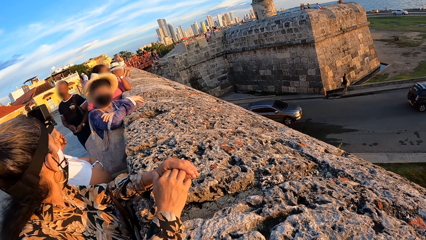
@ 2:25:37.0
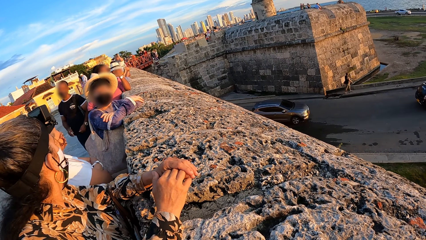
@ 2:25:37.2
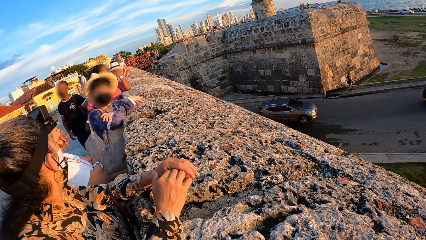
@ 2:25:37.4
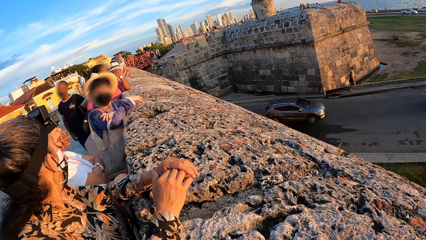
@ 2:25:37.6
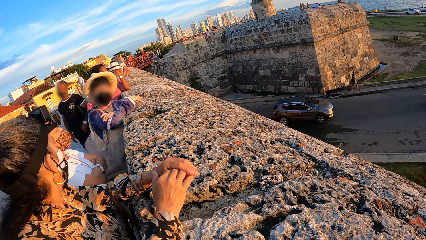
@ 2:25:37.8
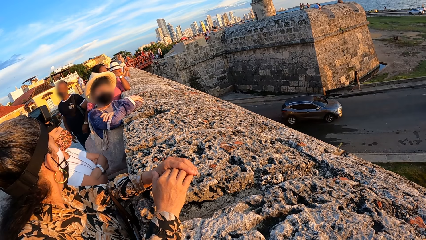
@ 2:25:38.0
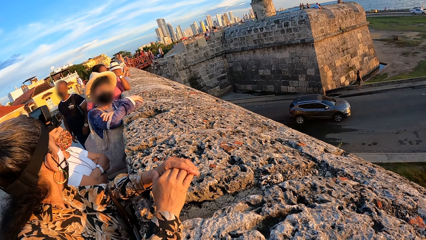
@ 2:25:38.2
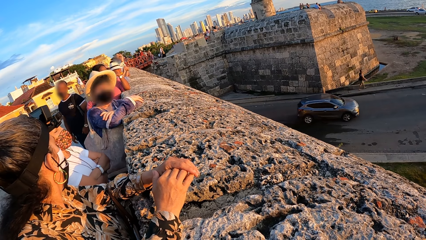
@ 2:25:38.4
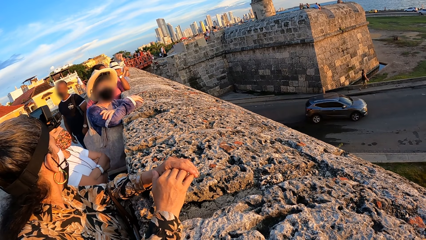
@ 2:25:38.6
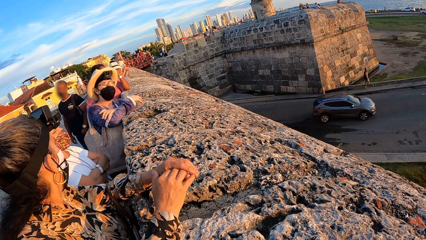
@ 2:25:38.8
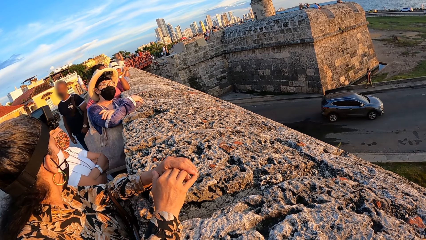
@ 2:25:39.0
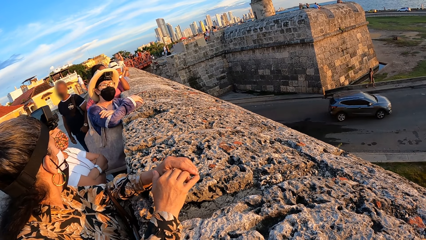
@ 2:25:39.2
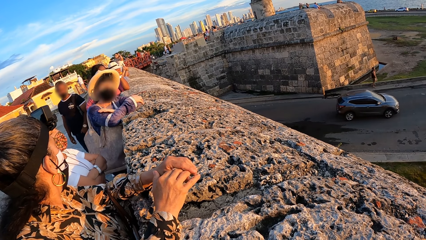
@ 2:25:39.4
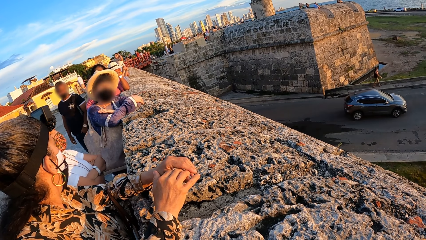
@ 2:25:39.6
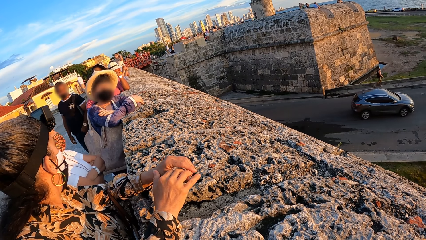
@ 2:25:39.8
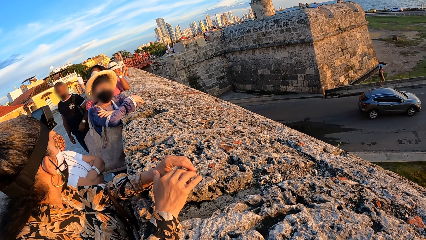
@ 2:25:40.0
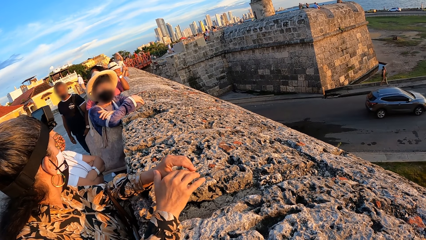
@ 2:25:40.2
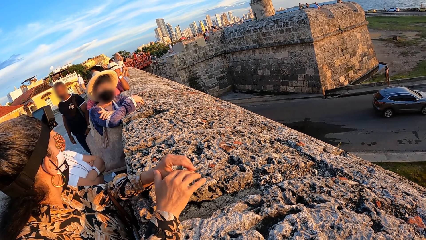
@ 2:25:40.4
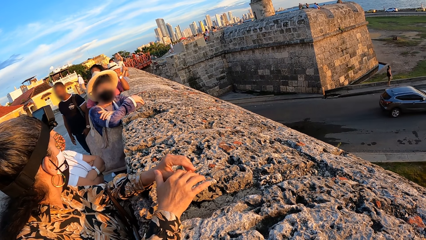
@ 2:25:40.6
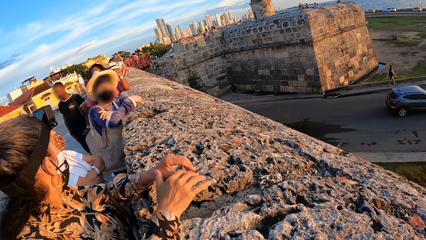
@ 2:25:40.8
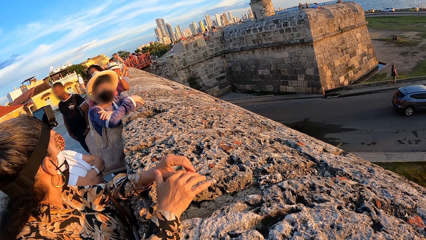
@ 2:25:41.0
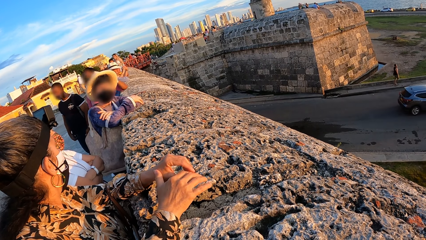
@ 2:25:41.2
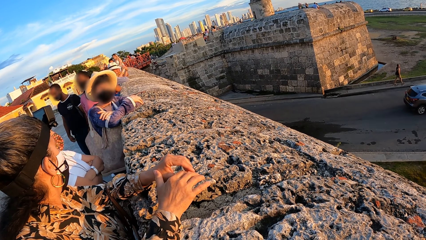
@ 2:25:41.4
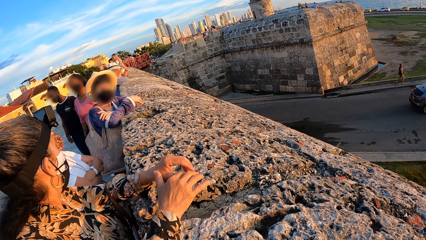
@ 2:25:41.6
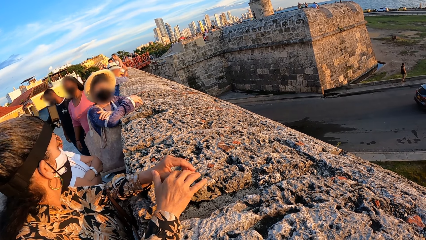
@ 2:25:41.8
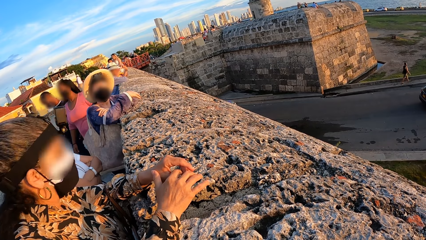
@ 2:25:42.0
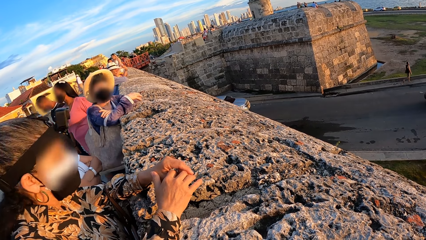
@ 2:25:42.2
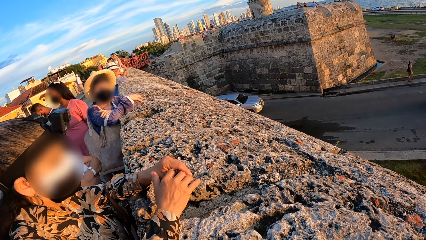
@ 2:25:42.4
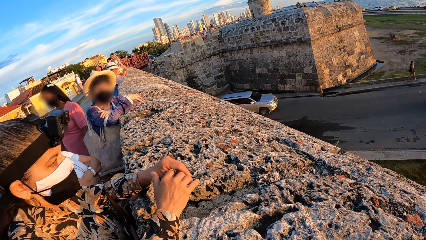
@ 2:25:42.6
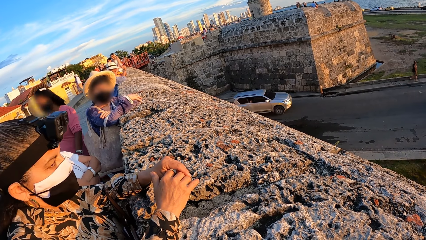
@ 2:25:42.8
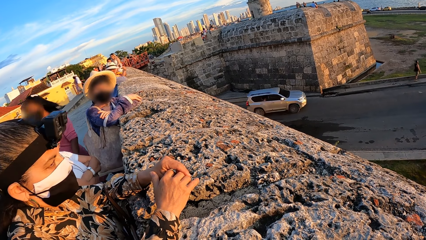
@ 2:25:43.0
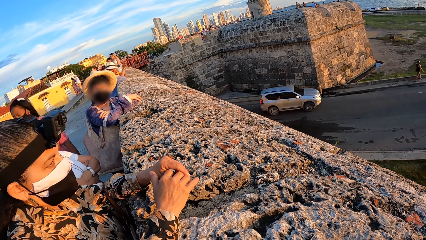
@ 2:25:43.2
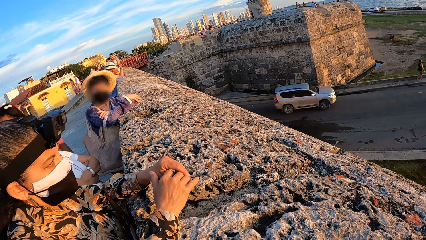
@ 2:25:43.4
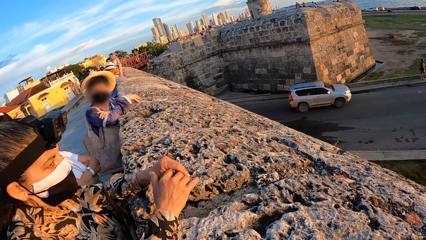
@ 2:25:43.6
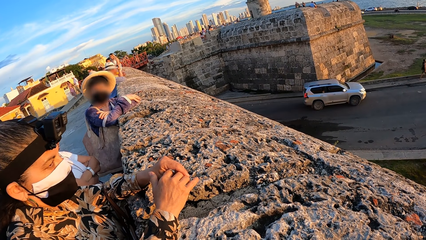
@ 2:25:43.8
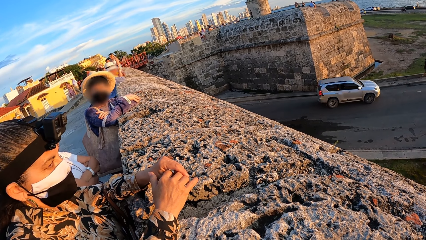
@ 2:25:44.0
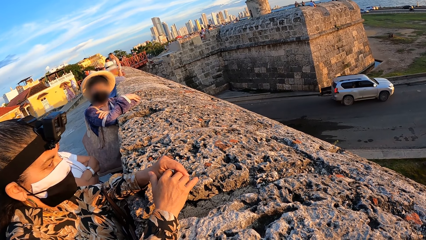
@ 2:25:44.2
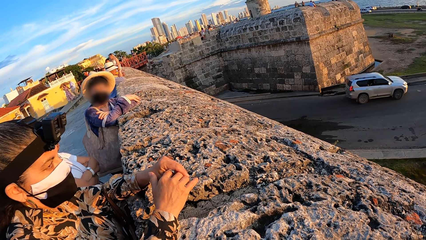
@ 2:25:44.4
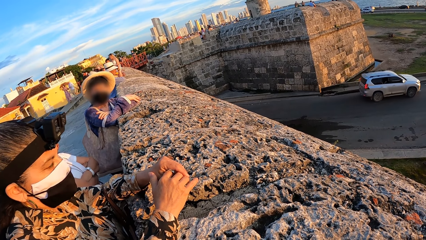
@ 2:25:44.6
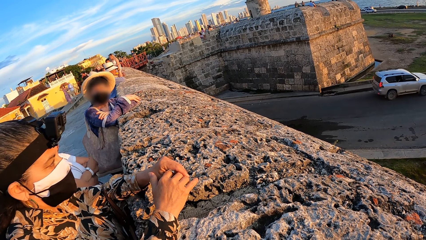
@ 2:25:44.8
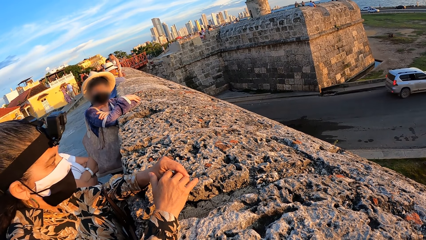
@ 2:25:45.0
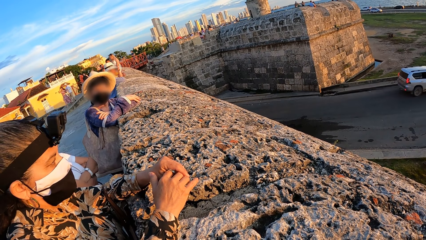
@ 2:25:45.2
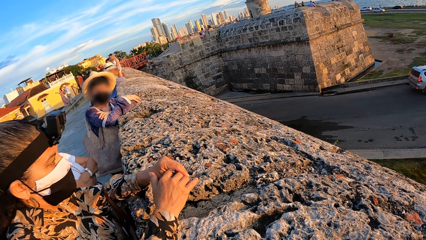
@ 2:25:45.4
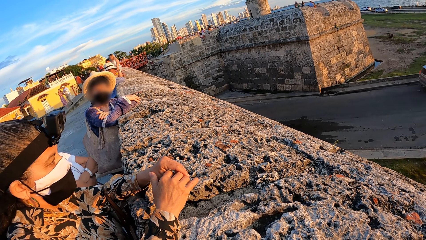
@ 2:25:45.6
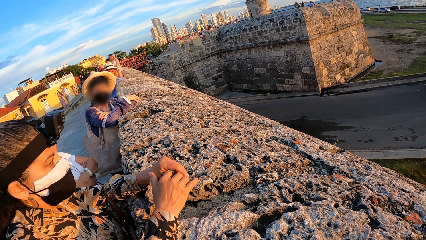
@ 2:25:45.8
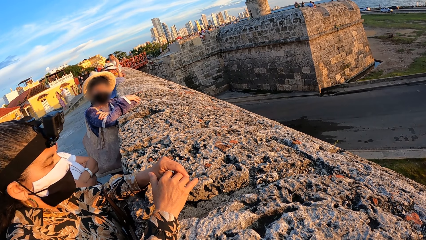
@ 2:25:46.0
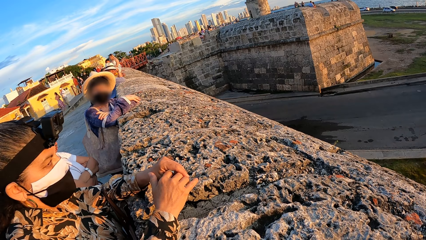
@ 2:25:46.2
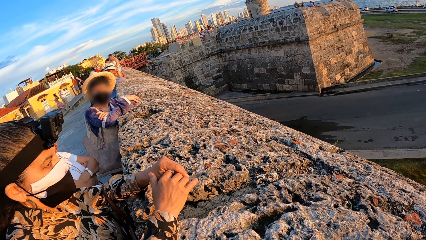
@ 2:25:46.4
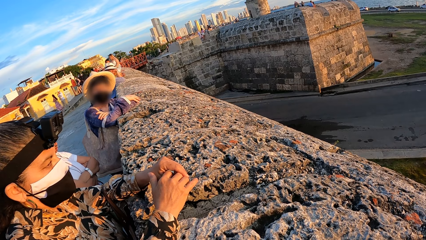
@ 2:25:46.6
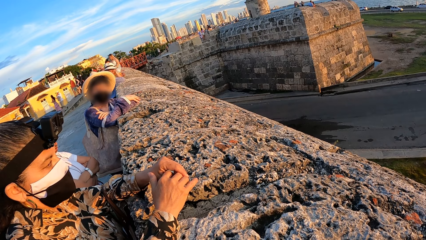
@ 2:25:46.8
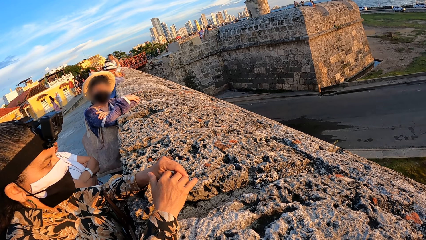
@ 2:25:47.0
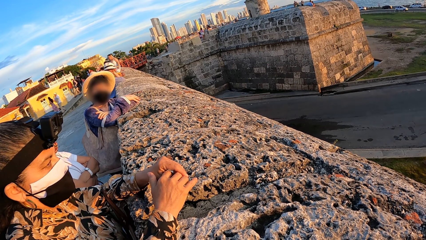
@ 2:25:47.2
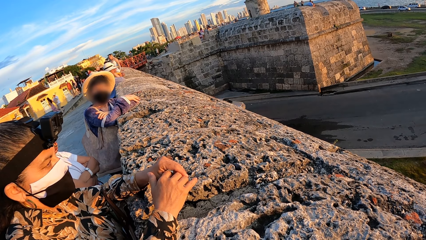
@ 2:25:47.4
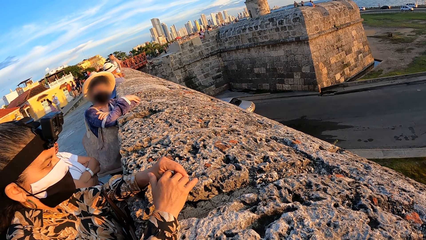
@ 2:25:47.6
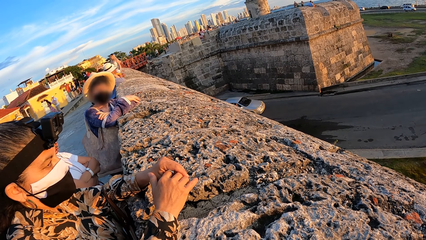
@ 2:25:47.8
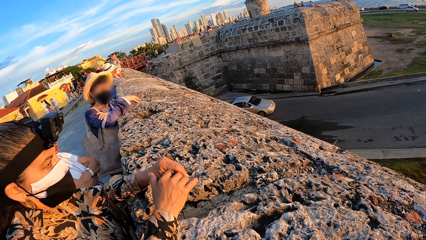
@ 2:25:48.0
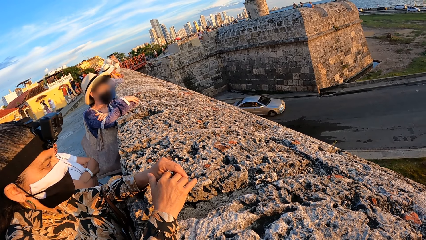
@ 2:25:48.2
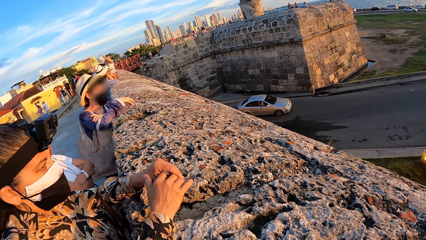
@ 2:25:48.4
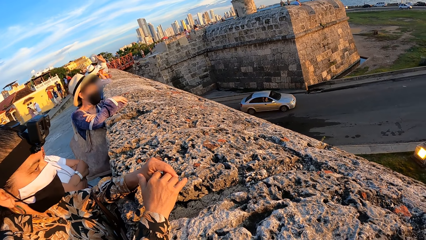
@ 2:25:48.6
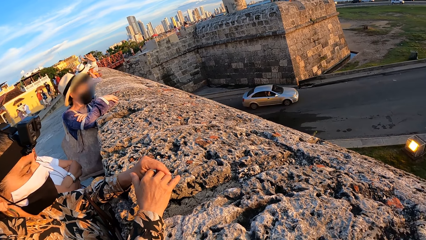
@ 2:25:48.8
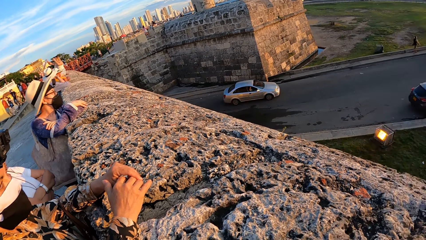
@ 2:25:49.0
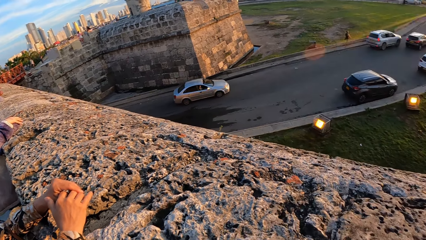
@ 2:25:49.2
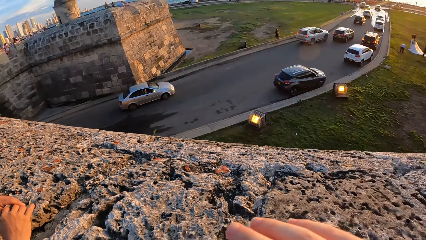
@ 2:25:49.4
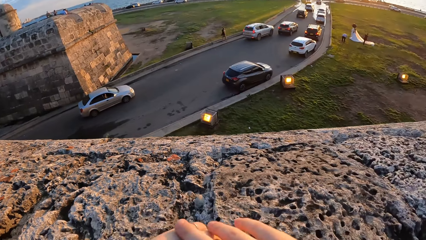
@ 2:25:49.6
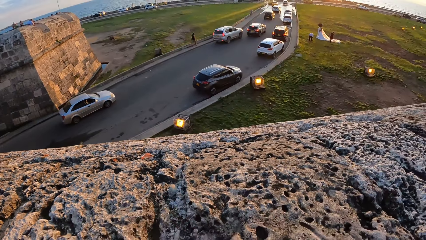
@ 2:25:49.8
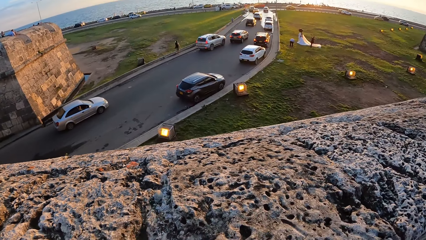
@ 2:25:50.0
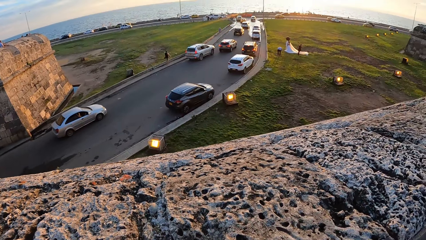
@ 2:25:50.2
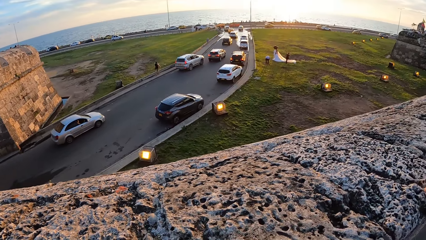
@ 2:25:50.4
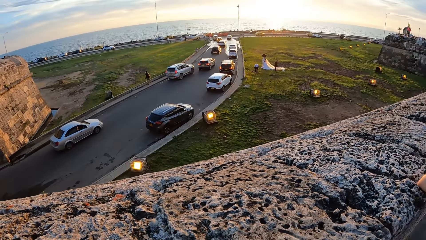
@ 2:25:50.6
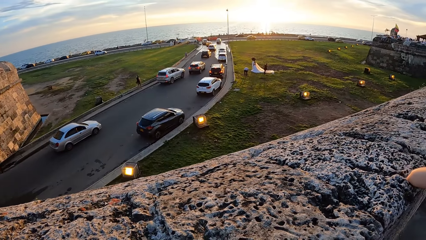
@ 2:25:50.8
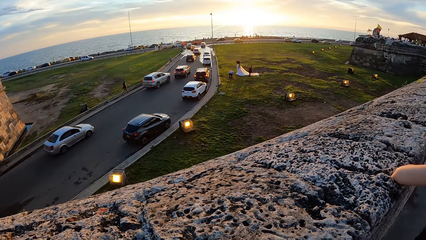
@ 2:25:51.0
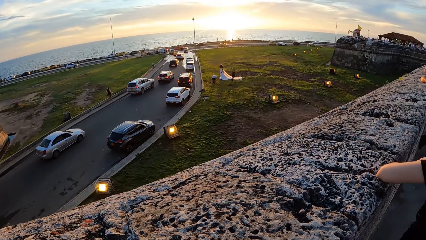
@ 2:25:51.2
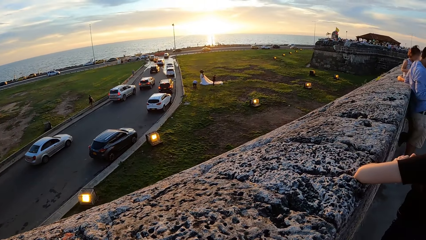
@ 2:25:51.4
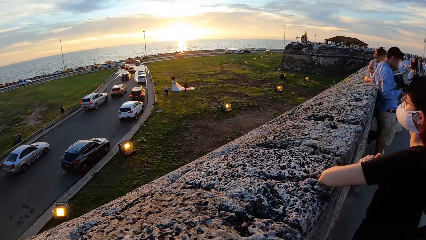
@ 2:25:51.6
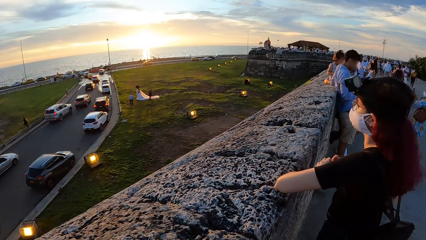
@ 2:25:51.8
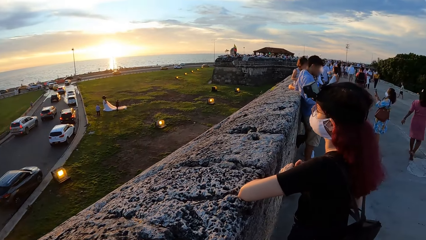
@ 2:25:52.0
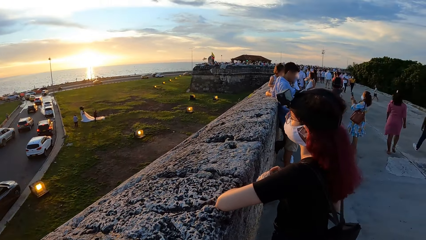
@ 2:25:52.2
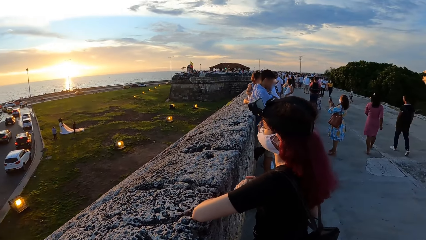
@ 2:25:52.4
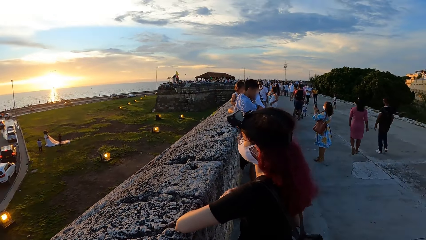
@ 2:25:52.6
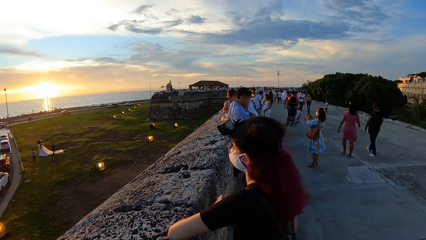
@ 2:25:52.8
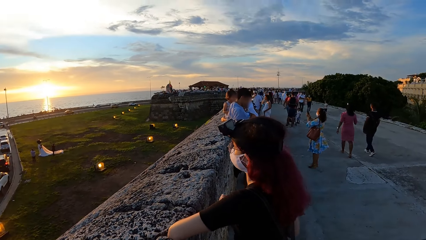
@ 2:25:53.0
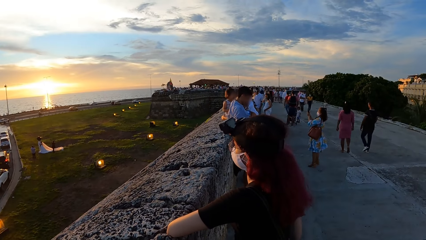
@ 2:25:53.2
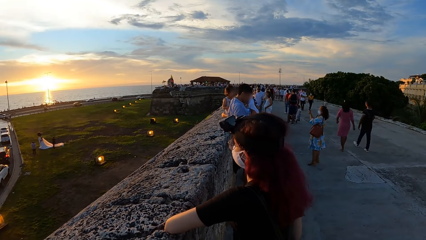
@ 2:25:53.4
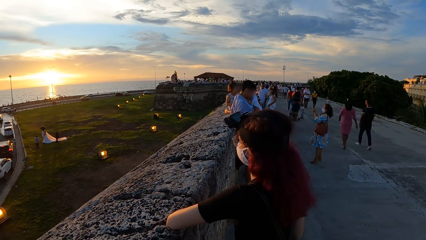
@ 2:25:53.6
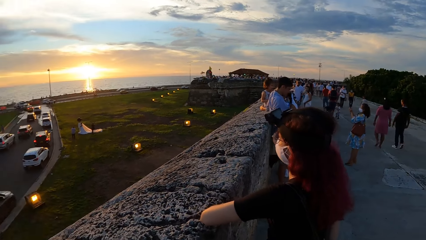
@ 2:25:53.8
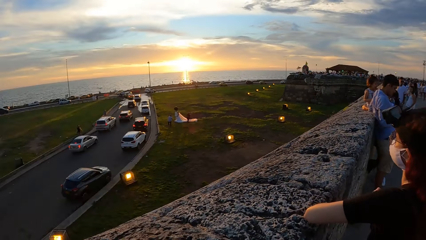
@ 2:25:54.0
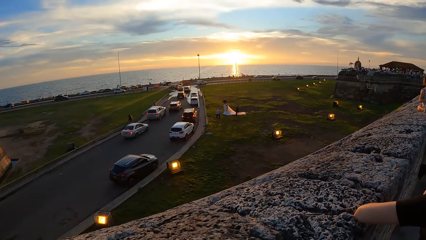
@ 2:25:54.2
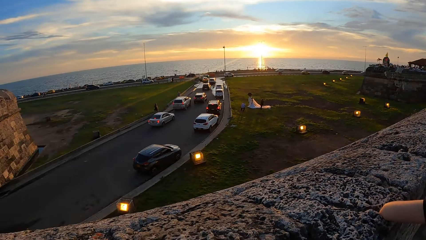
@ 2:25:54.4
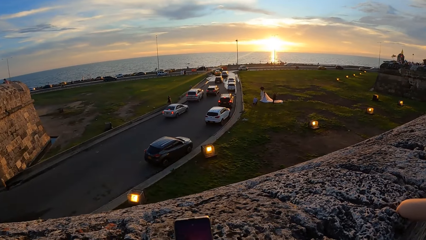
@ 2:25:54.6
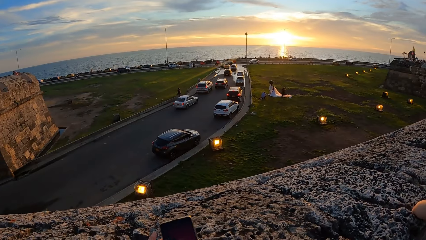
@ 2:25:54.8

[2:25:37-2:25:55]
The man passes the key from his right hand to his left hand. The man puts the key in his pocket with his left hand. The camera wearer looks around. They look at a lady. They look around.
